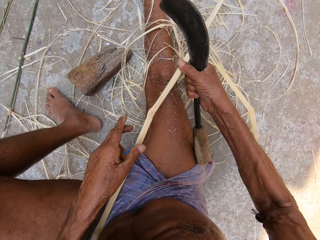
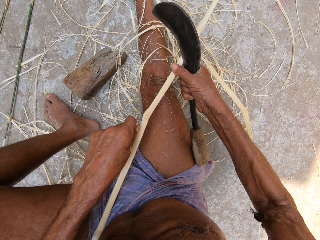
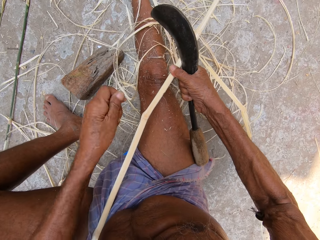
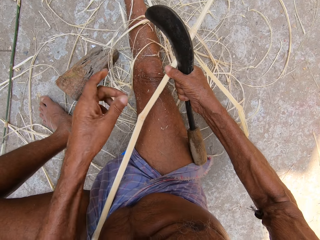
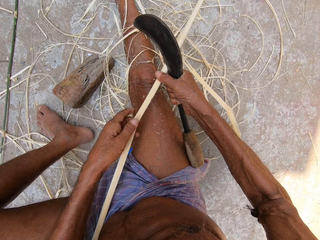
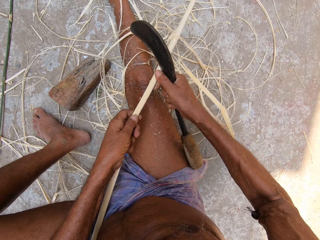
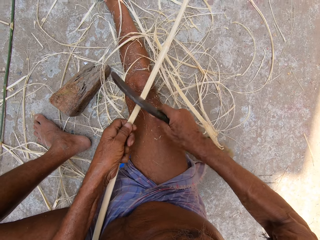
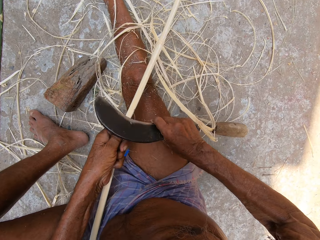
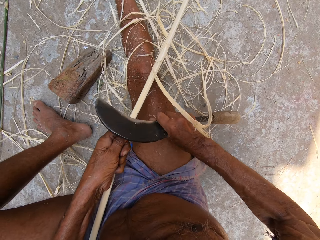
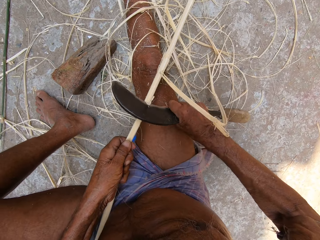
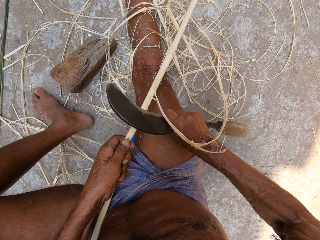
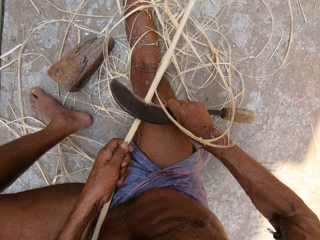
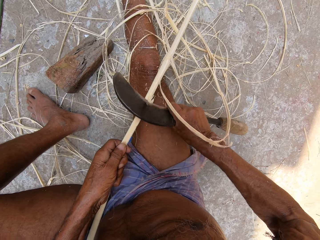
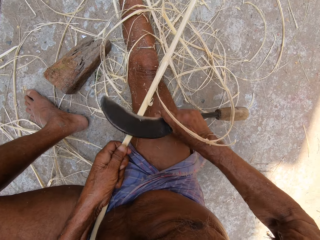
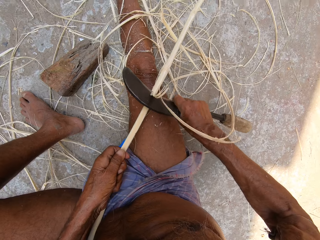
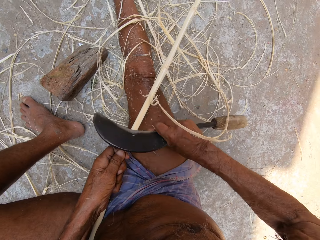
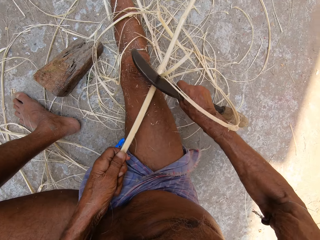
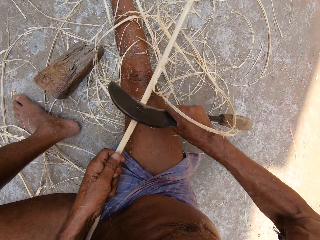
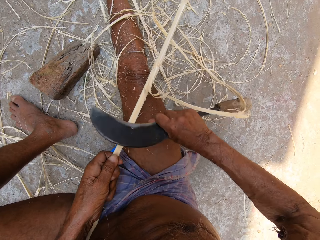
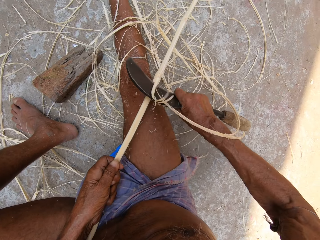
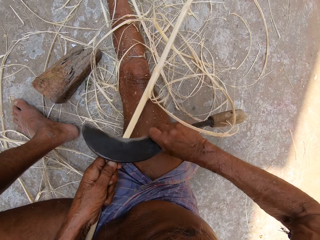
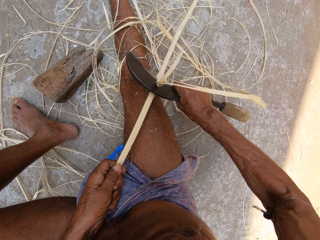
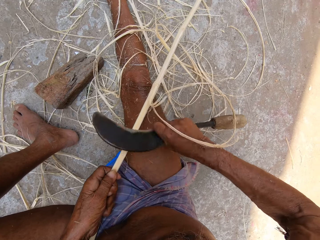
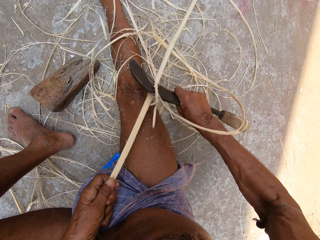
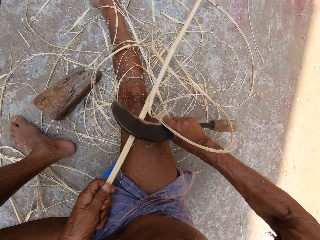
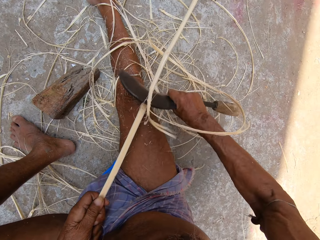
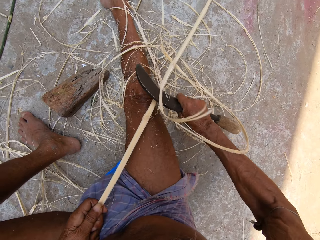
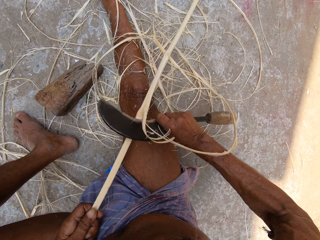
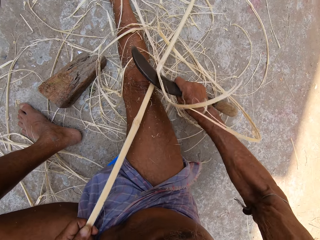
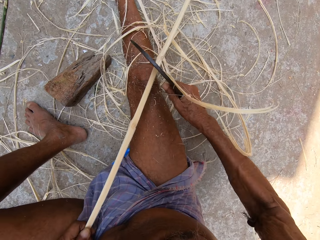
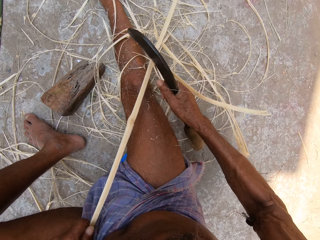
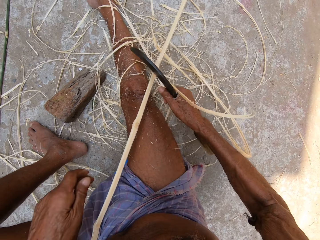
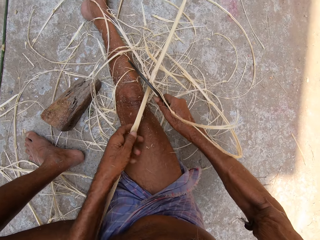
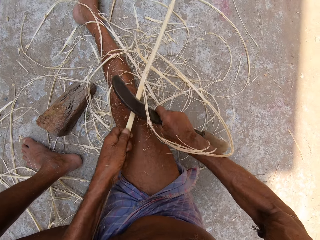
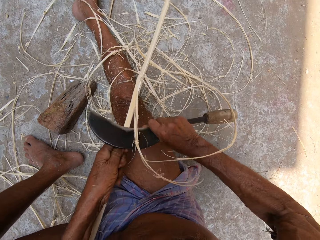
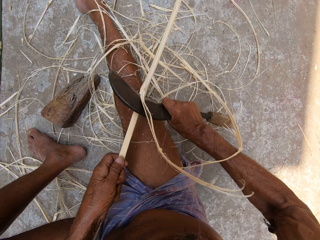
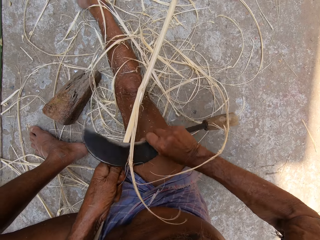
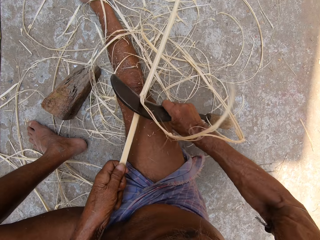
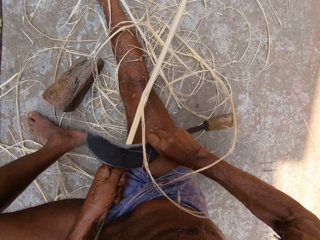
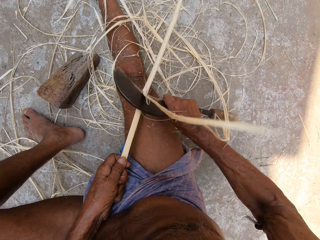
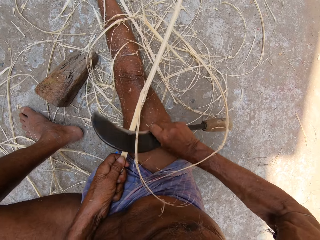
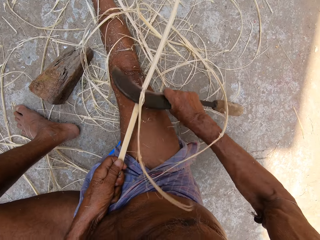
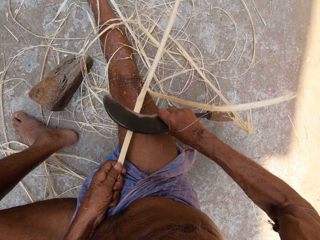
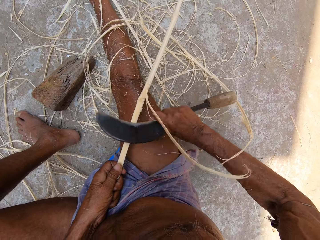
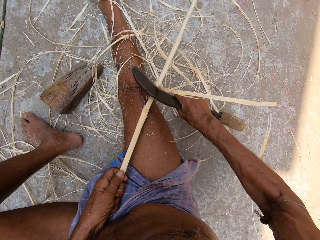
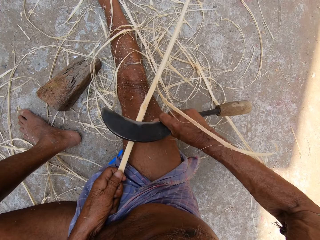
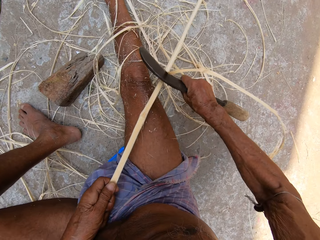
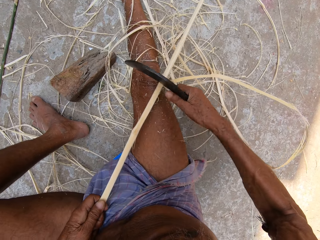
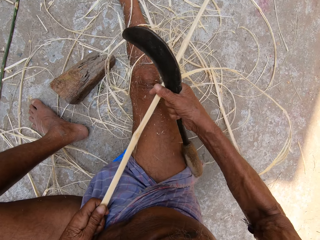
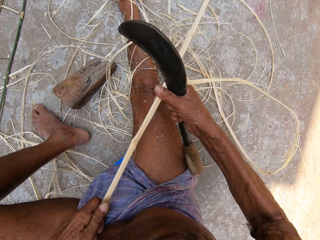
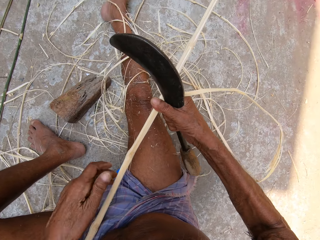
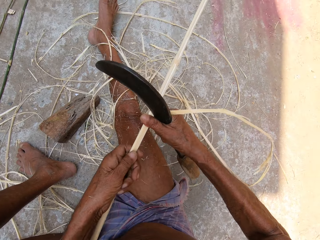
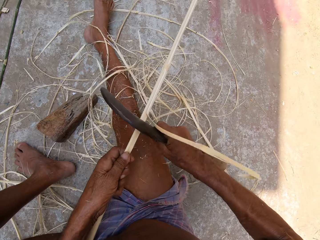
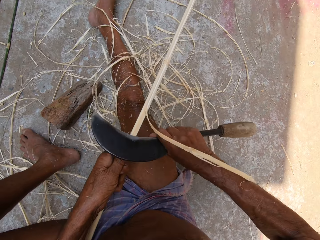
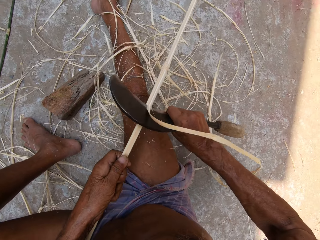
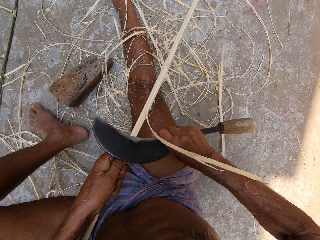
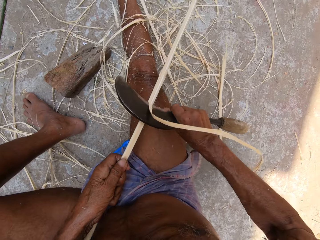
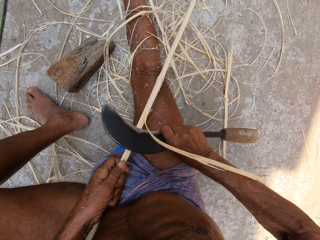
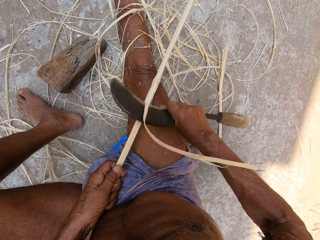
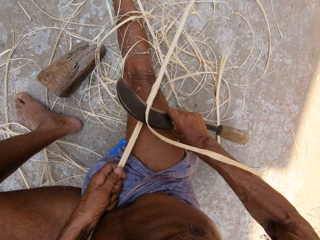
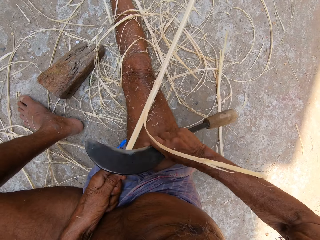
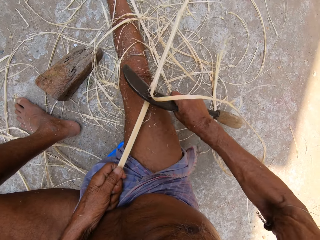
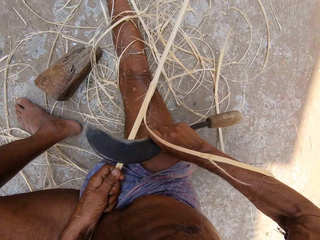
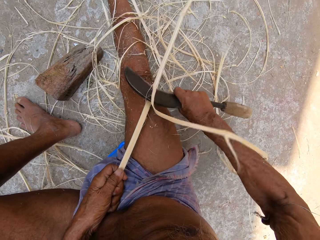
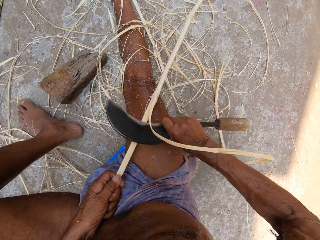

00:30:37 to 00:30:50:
The camera wearer holds the bamboo stick or fiber with his right hand. He holds the bamboo stick with his left hand. He shaves the bamboo stick with the sickle in his right hand. He peels the fiber using the sickle. He holds the bamboo stick with his right hand. He holds the bamboo stick with his left hand. He shaves the bamboo stick with the sickle in his right hand.

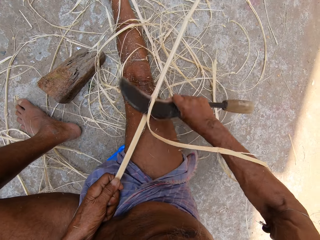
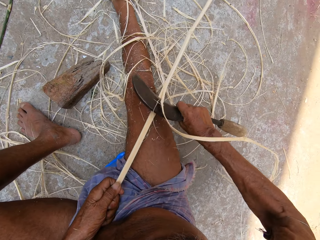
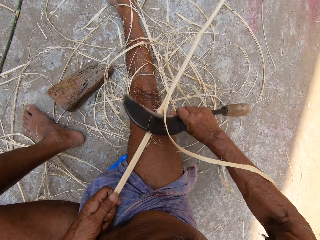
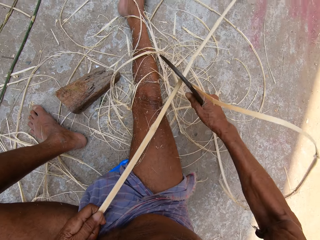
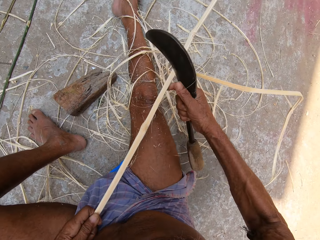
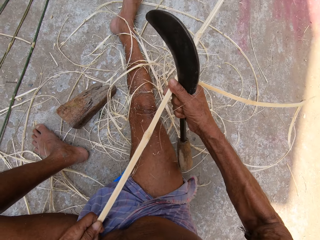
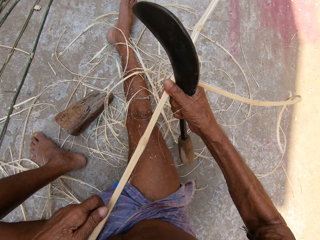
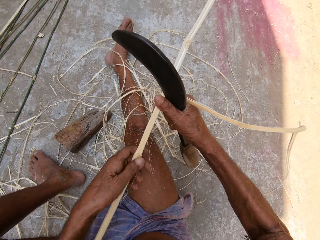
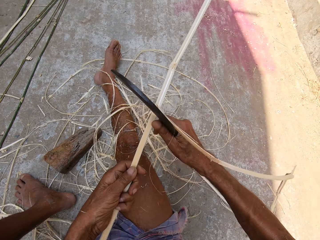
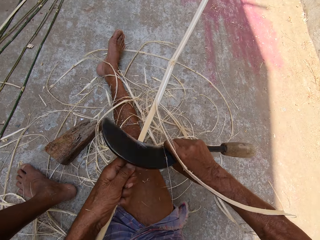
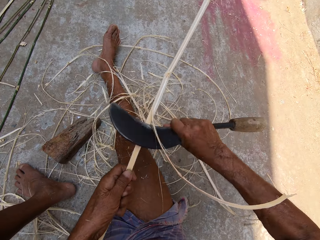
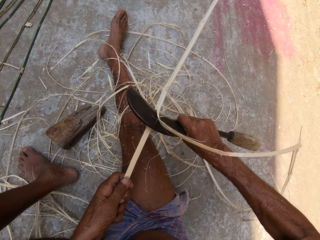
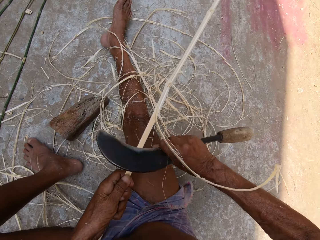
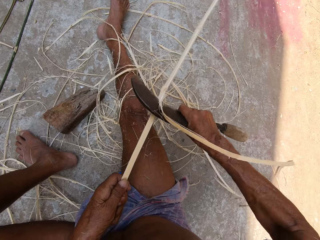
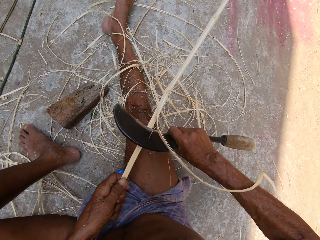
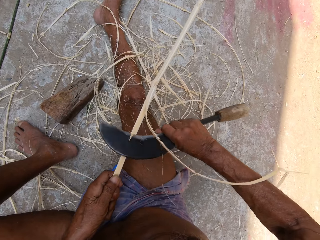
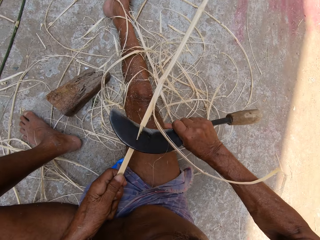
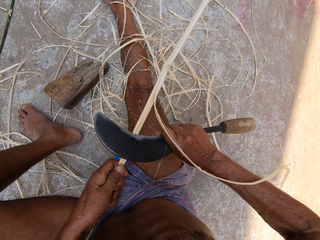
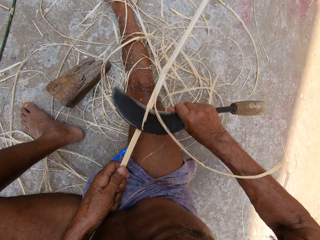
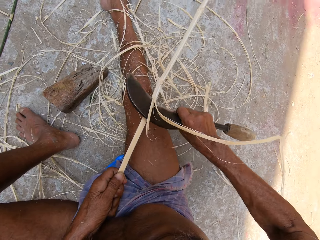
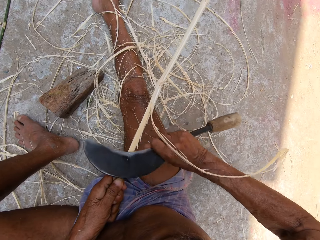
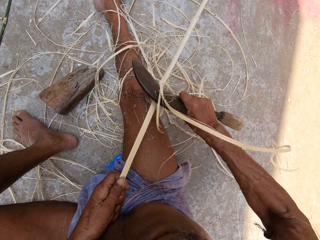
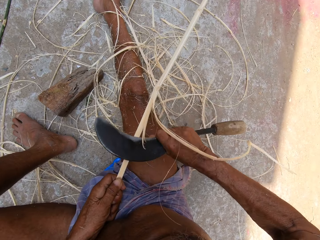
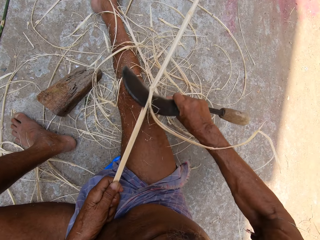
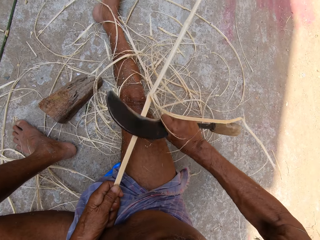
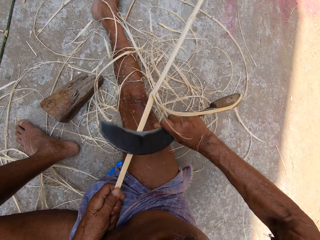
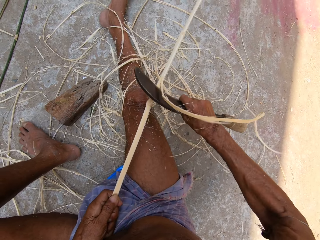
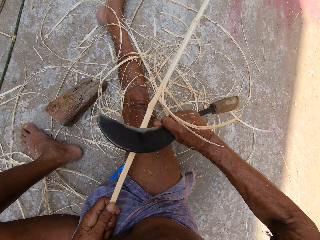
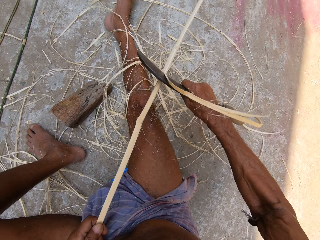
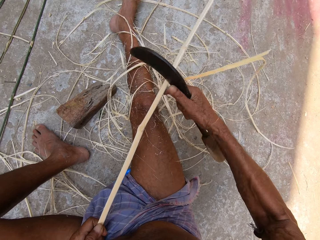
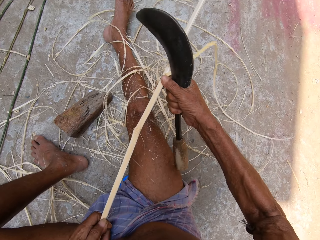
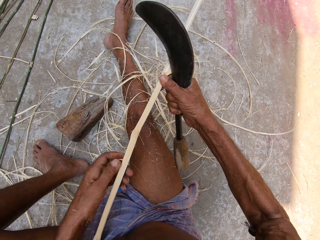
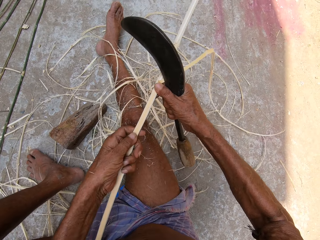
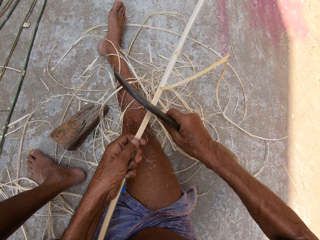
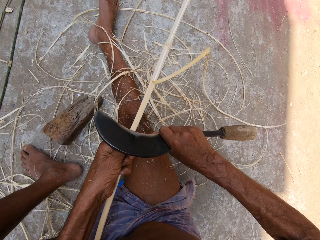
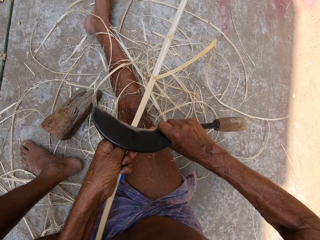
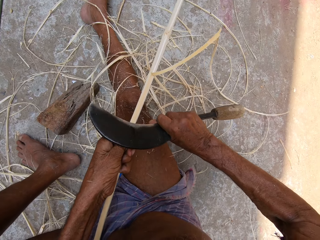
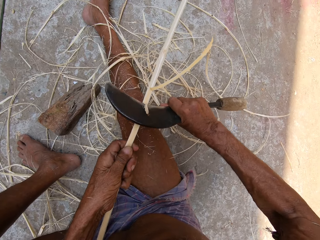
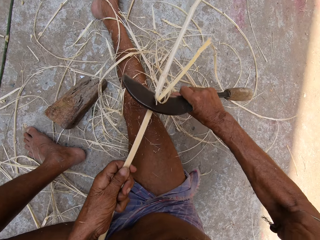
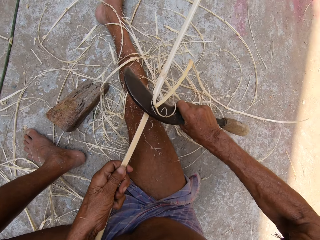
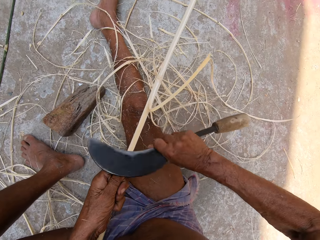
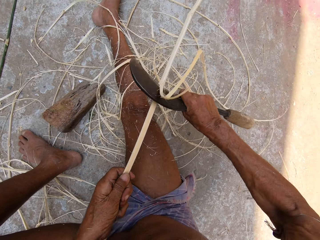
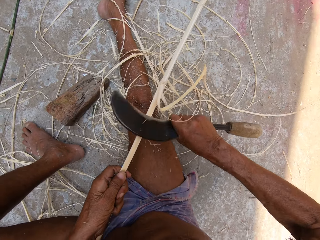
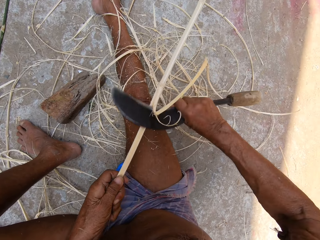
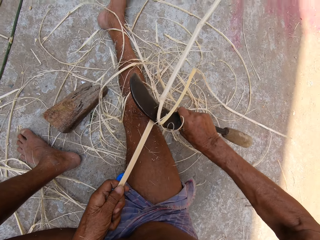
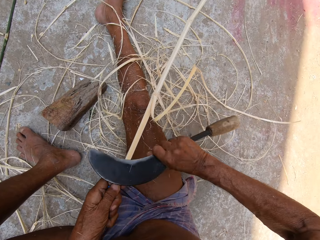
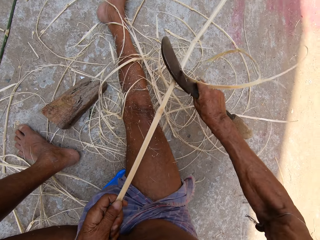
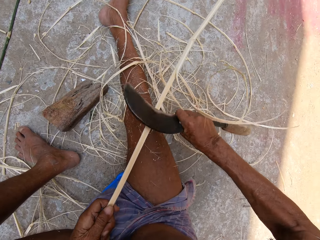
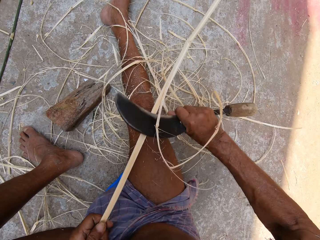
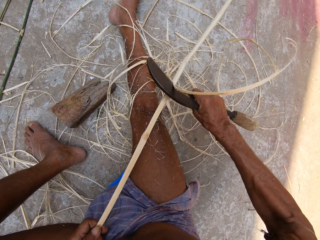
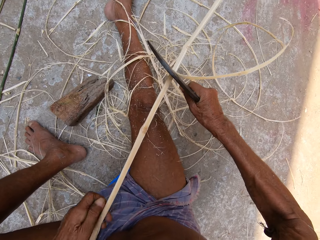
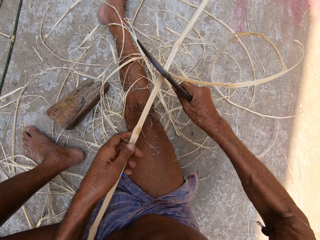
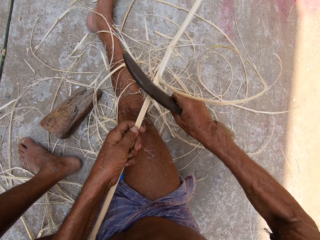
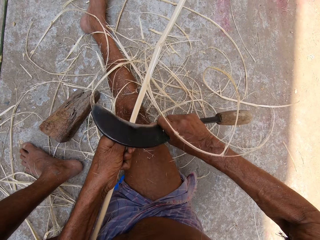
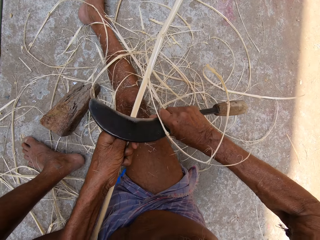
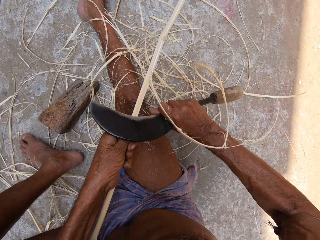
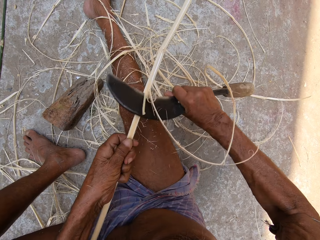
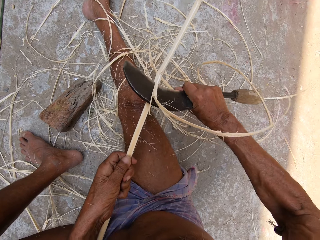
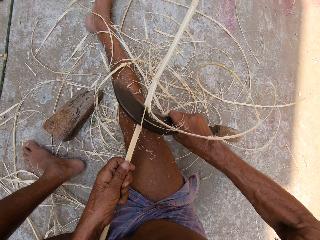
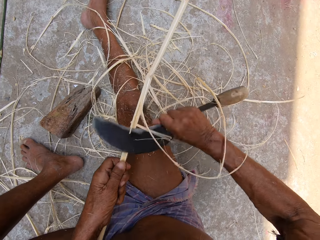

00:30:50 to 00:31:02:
The camera wearer holds the bamboo stick with his right hand. He holds the bamboo stick with his left hand. He shaves the bamboo stick with the sickle in his right hand. He holds the bamboo stick with his right hand. He holds the bamboo stick with his left hand. He shaves the bamboo stick with the sickle in his right hand.
